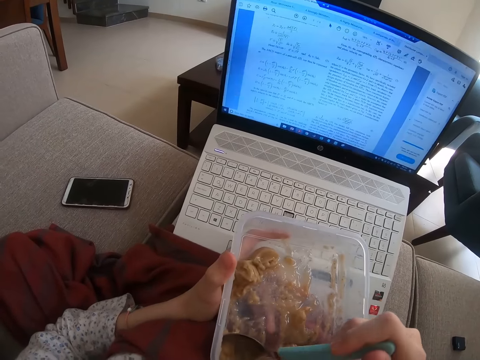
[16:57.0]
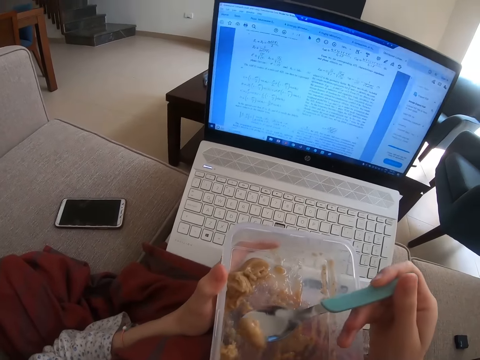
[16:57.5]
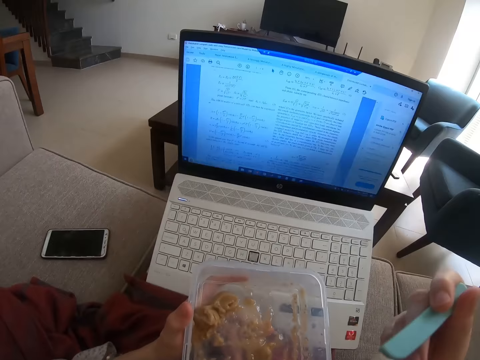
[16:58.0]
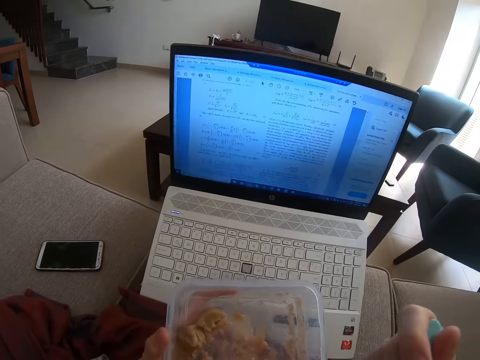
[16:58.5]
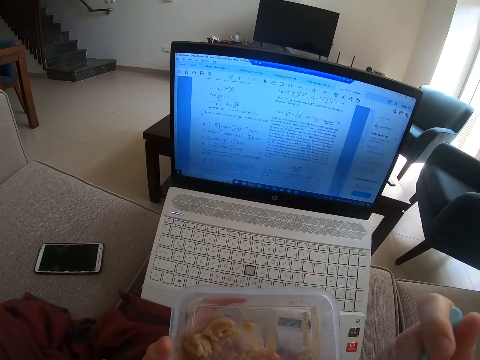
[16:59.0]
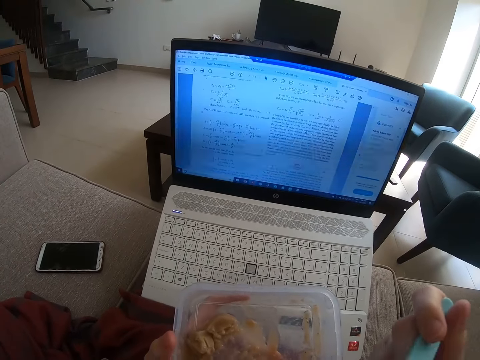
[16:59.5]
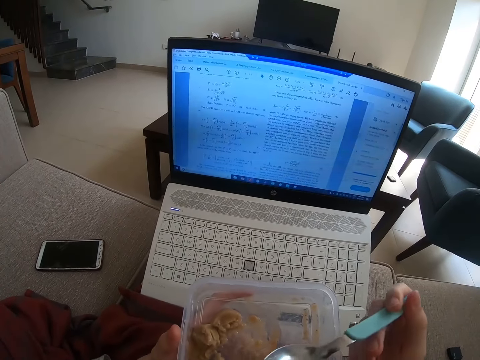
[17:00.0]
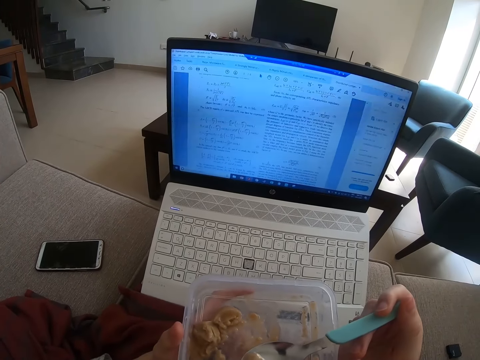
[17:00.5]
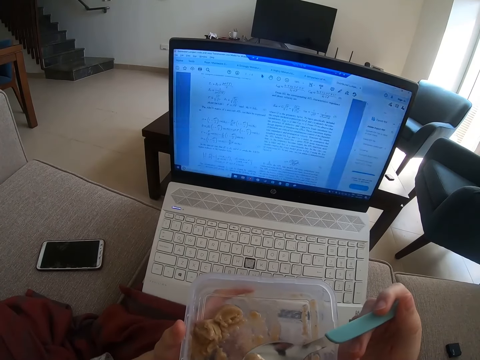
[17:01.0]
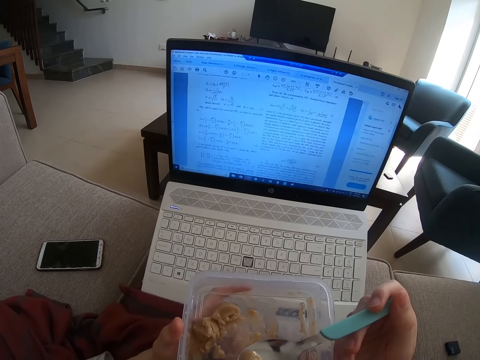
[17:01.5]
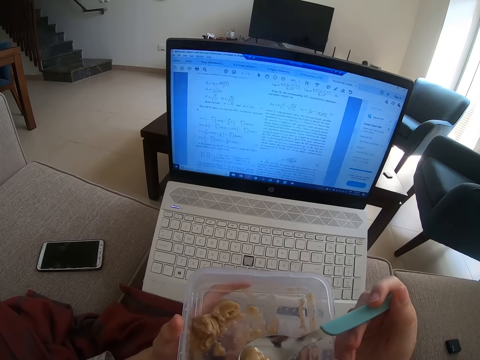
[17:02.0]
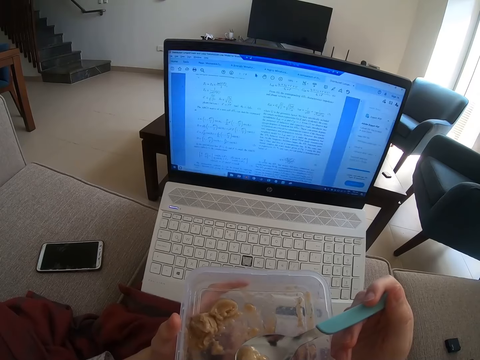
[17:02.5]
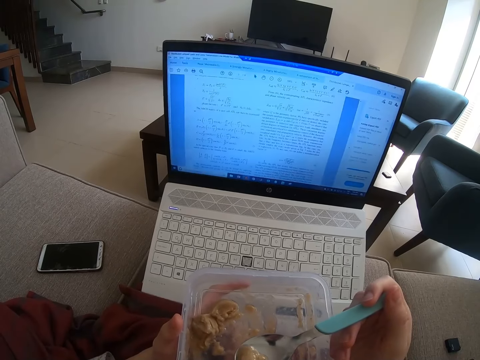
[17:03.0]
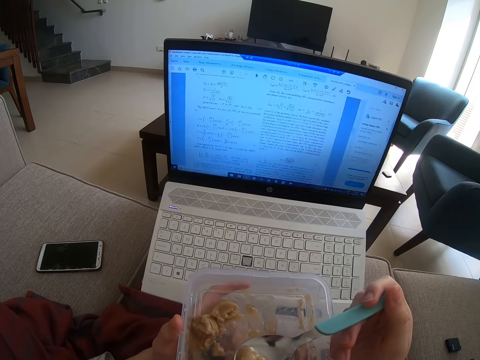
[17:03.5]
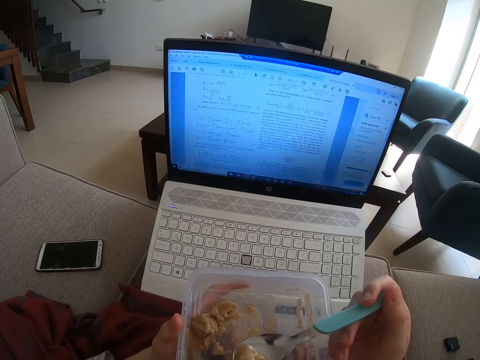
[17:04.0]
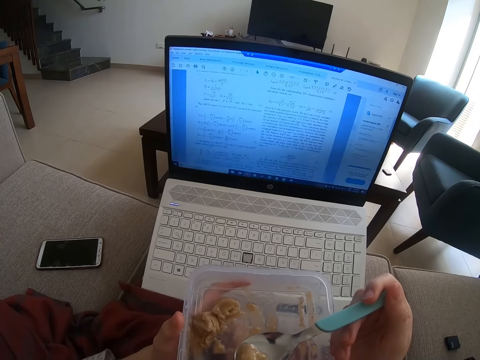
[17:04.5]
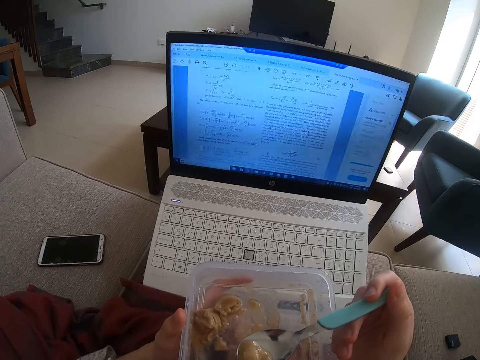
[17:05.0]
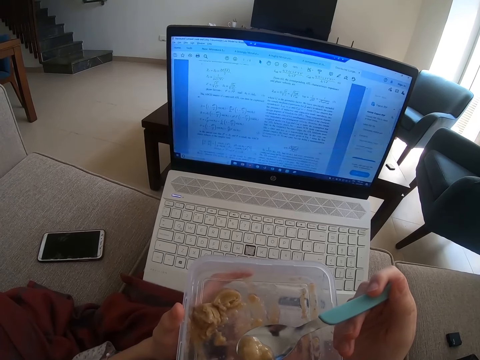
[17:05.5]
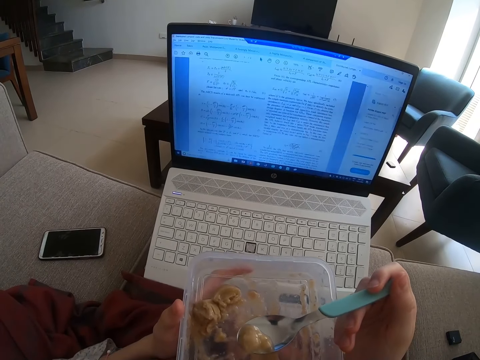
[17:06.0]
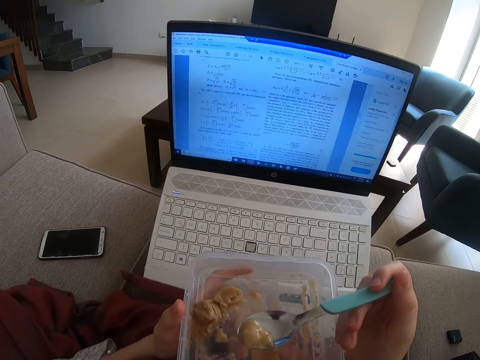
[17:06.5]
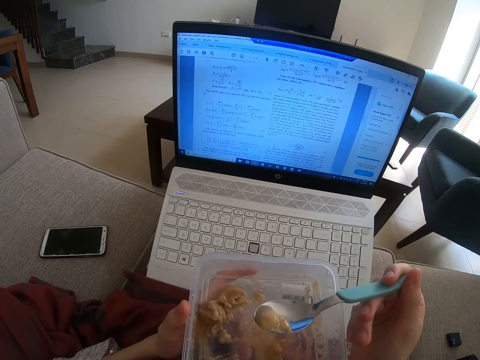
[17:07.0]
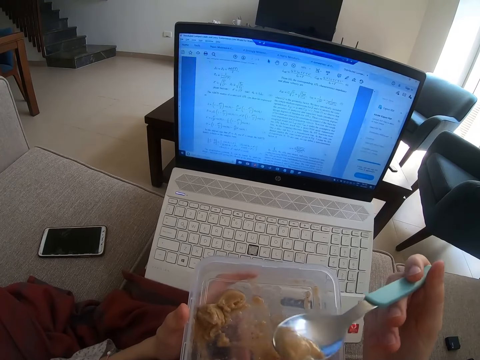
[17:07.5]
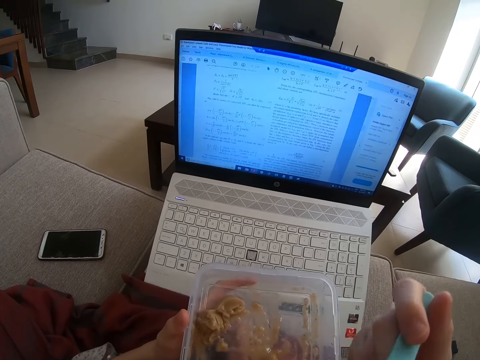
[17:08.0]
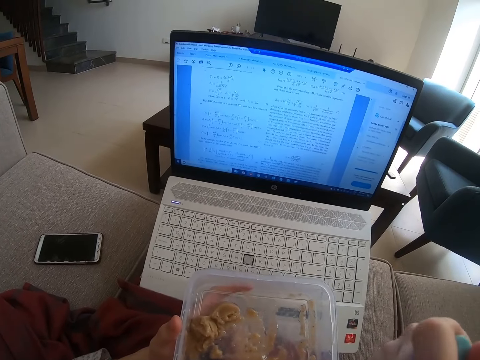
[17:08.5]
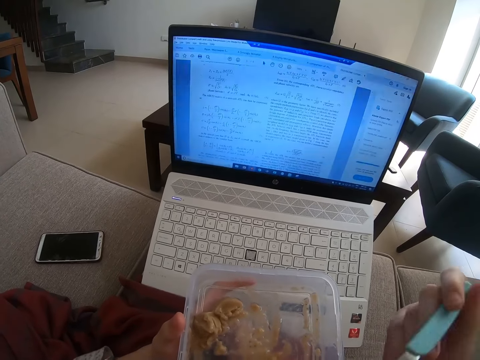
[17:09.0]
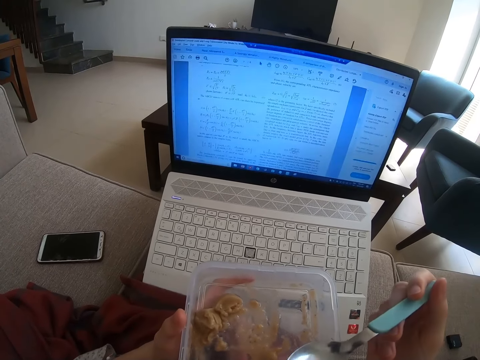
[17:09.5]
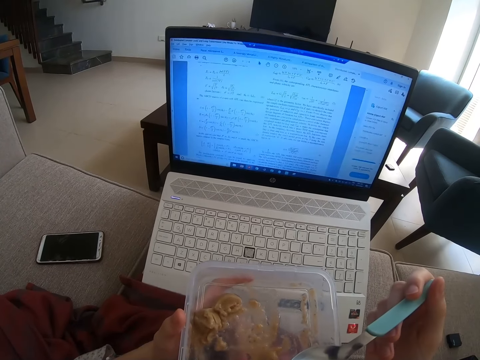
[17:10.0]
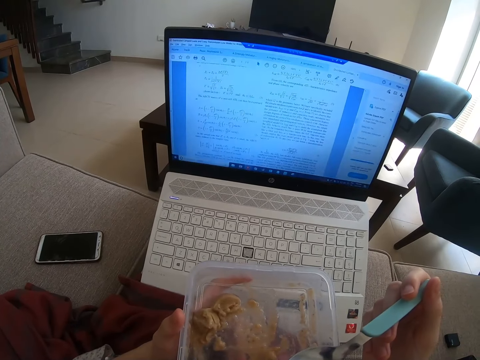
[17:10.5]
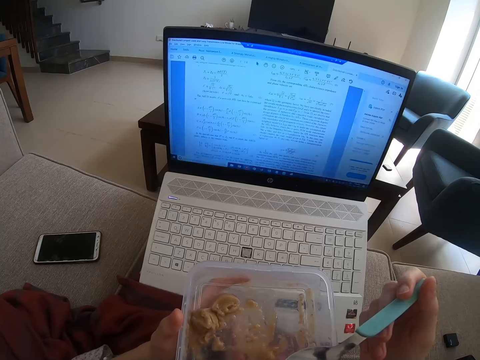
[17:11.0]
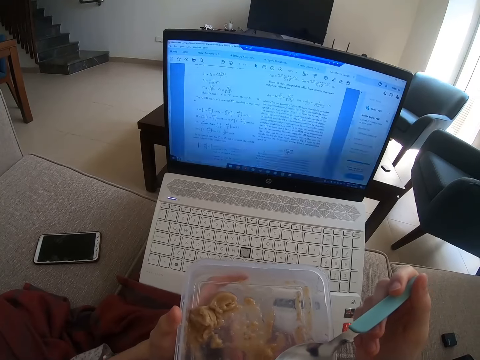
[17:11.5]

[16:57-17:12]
The camera wearer eats food with a spoon. They look at the laptop. They eat the food with the spoon.

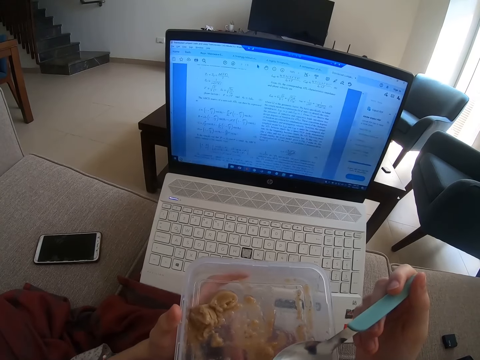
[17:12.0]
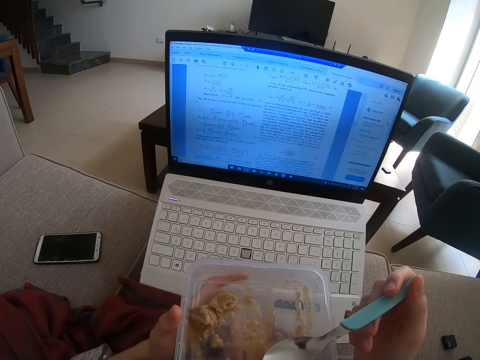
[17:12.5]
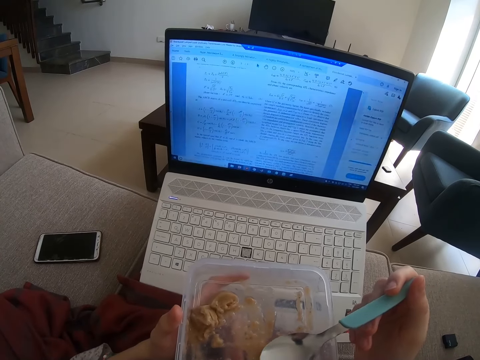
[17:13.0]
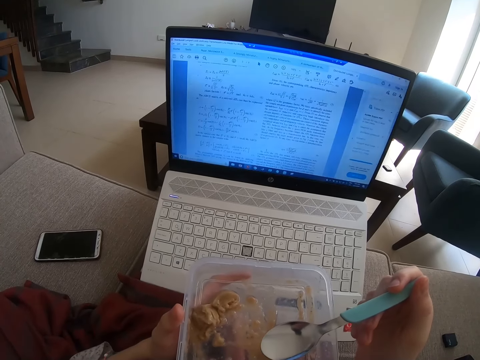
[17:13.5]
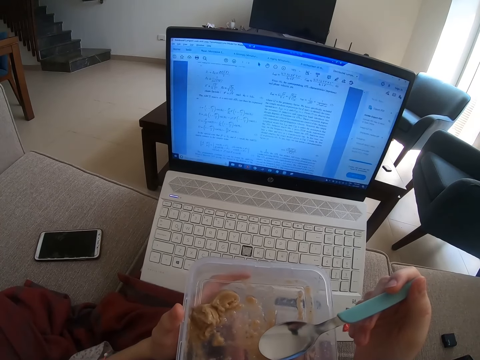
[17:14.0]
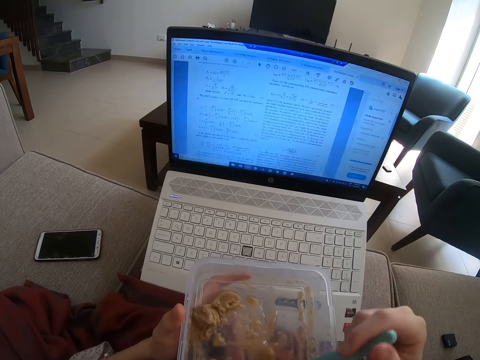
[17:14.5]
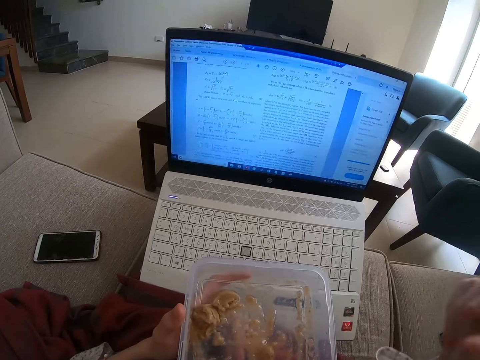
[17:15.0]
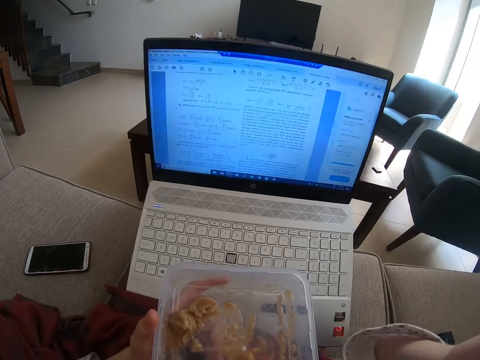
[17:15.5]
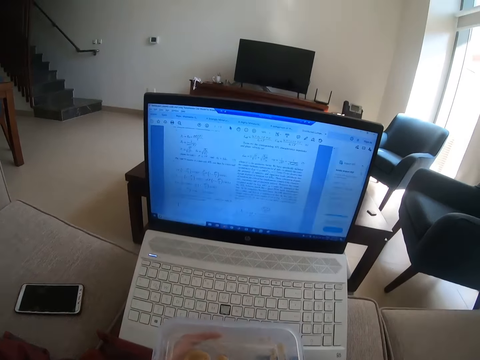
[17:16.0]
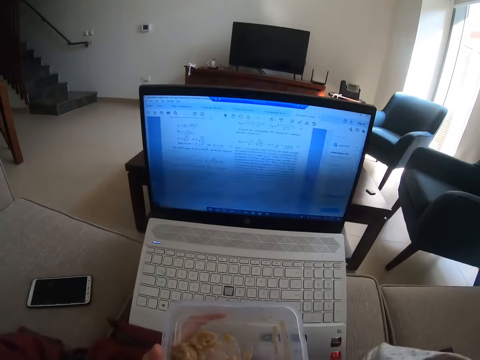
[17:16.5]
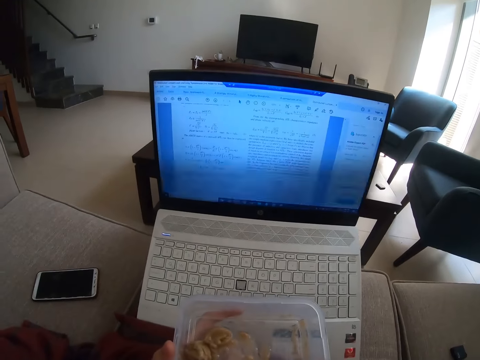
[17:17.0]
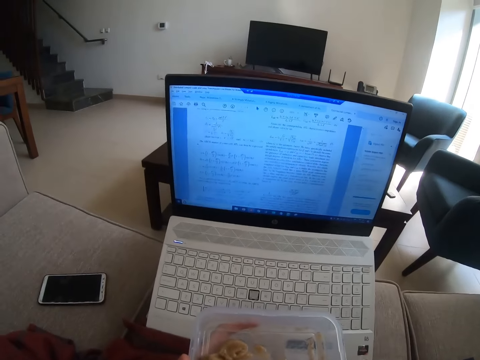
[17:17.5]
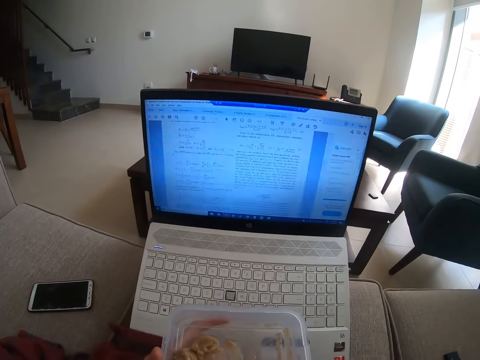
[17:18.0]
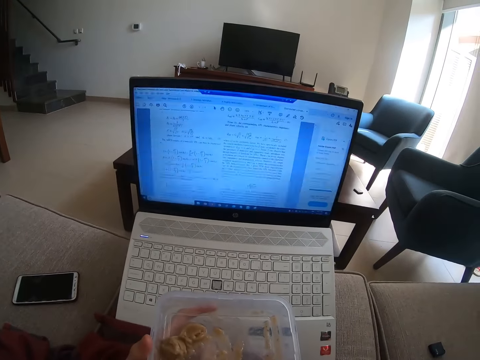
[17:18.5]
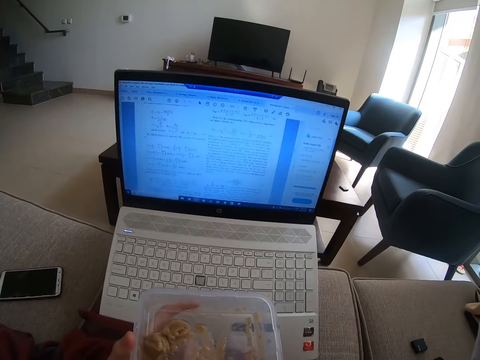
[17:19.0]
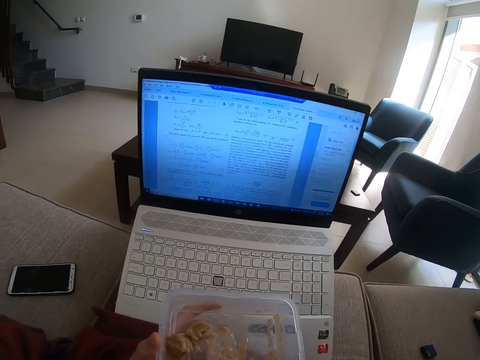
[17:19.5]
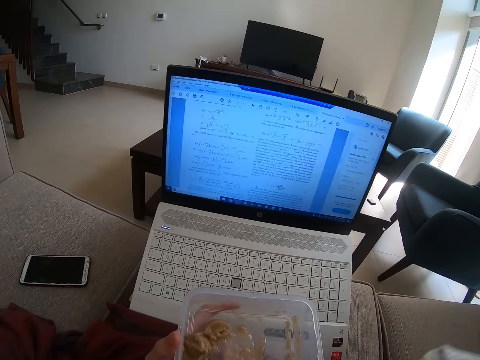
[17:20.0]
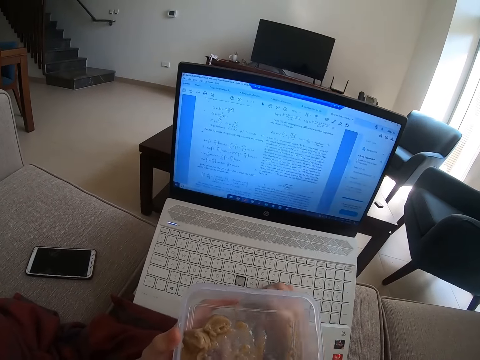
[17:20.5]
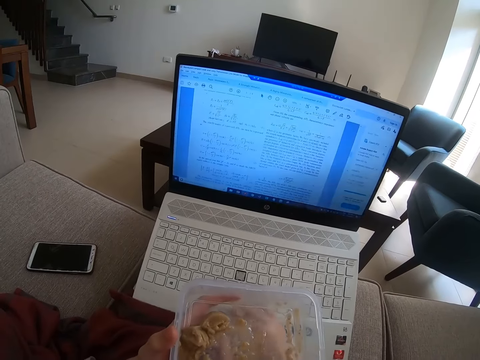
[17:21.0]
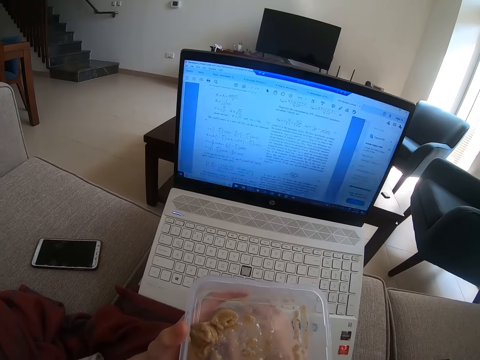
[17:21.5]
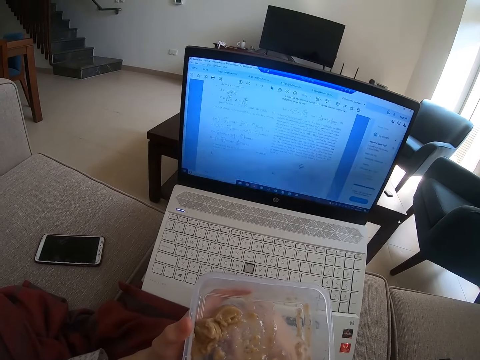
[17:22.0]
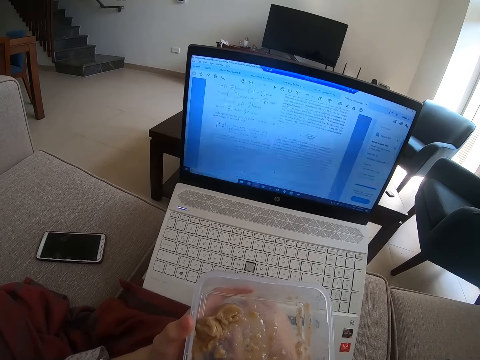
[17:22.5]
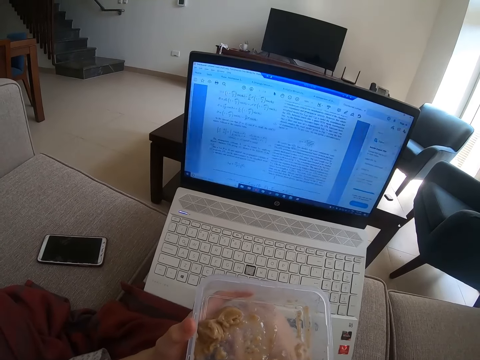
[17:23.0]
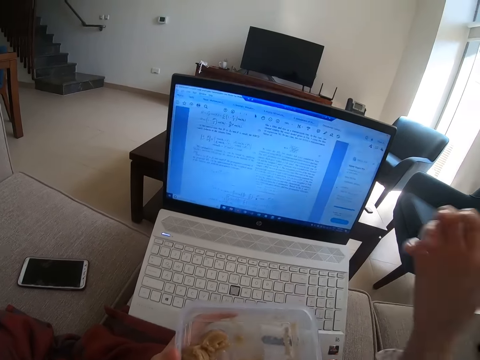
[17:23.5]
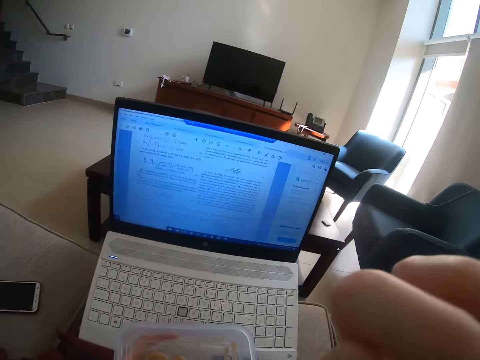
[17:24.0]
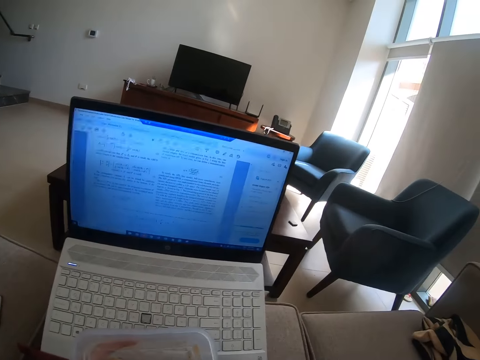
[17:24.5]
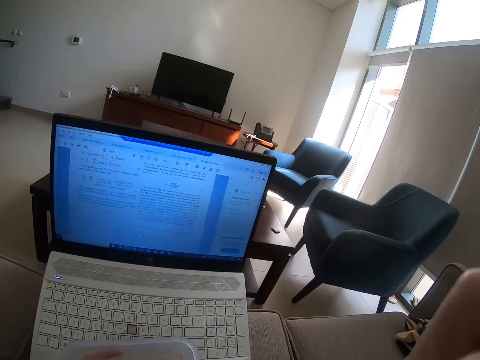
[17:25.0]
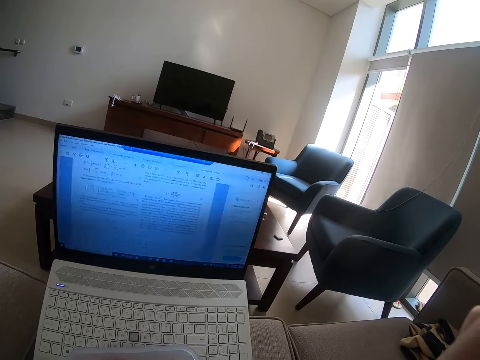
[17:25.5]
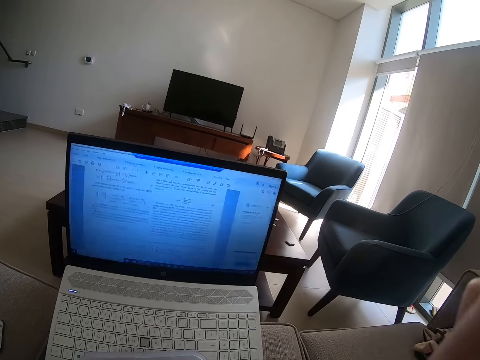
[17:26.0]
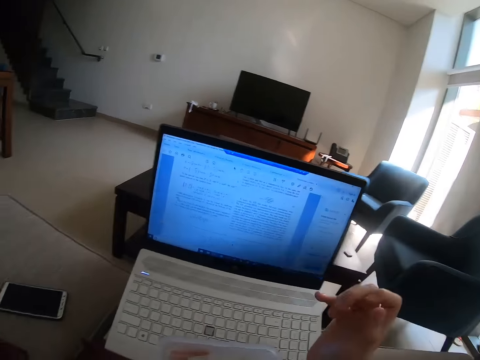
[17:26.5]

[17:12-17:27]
The camera wearer looks at the laptop. They drop the spoon in the tin. They raise a hand. They adjust the head camera. They operate the laptop. They raise a hand. They adjust the head camera.
